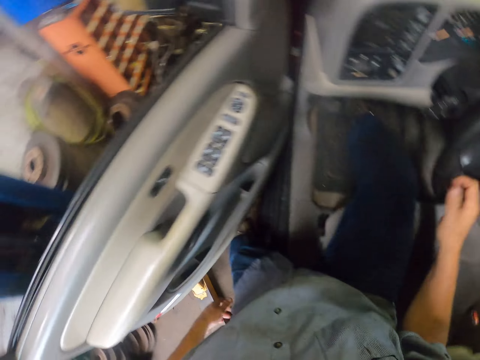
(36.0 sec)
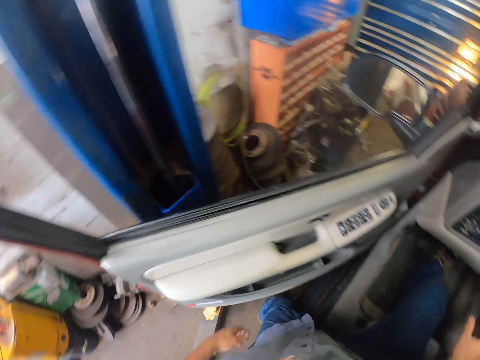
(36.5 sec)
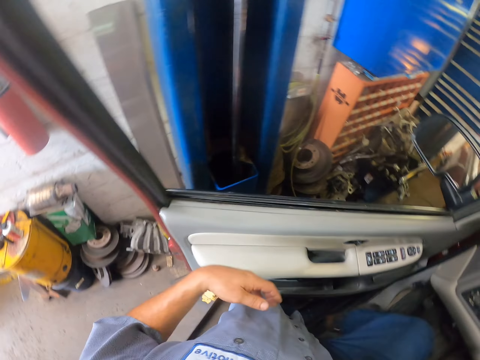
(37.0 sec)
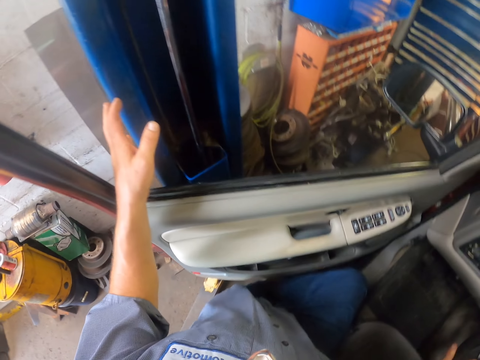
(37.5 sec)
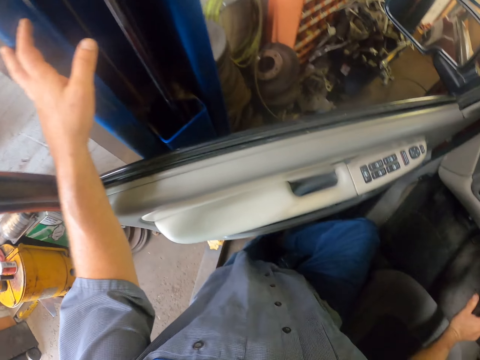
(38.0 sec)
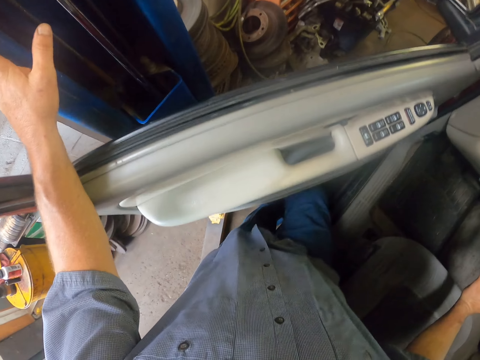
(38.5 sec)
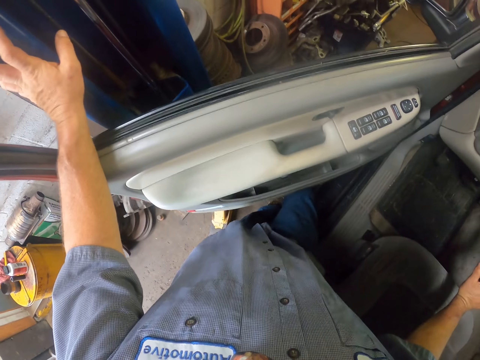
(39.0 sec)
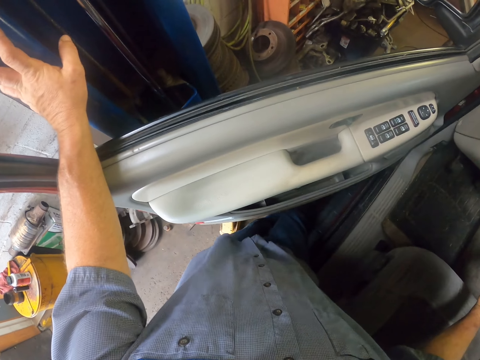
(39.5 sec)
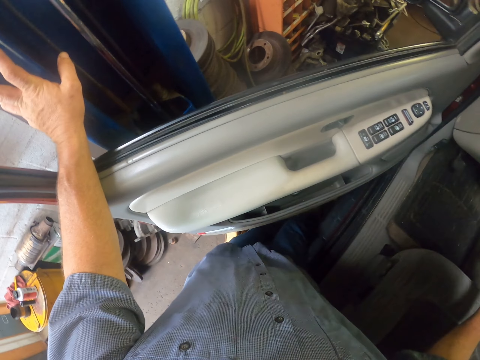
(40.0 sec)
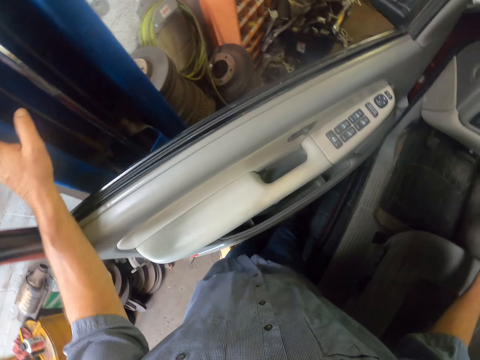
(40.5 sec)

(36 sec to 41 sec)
The camera wearer touches the steering wheel. They go out of the pick-up truck.

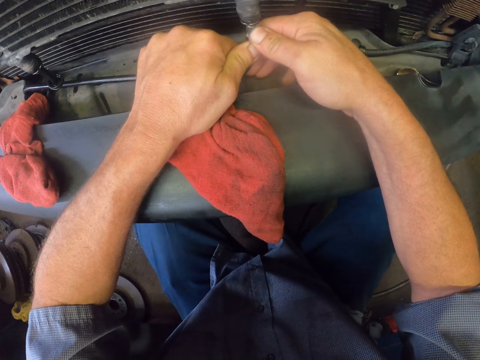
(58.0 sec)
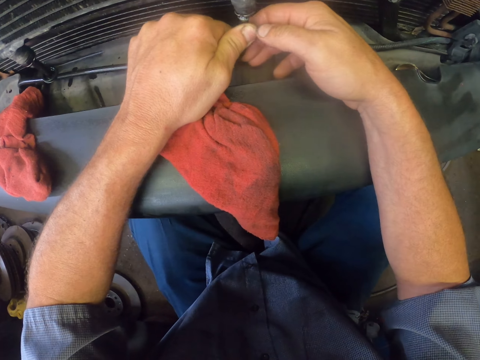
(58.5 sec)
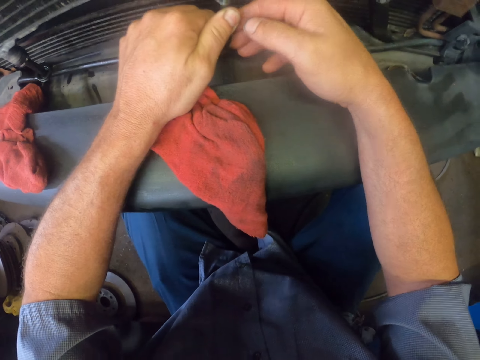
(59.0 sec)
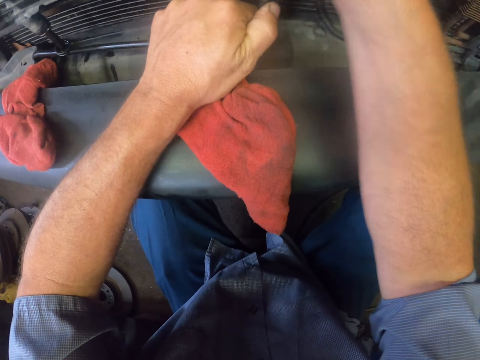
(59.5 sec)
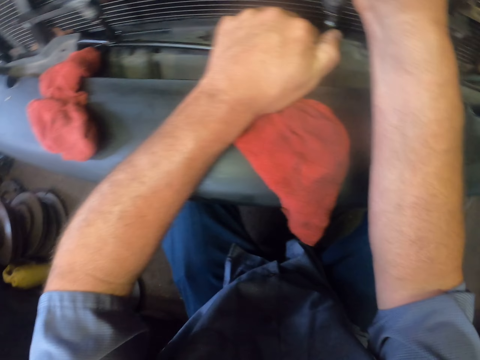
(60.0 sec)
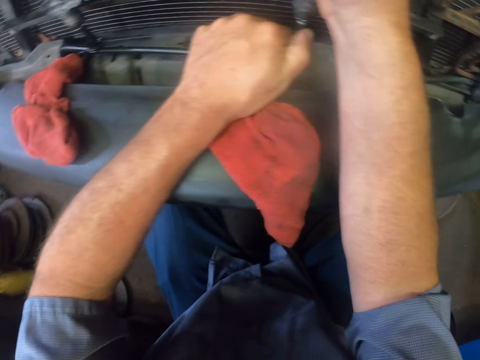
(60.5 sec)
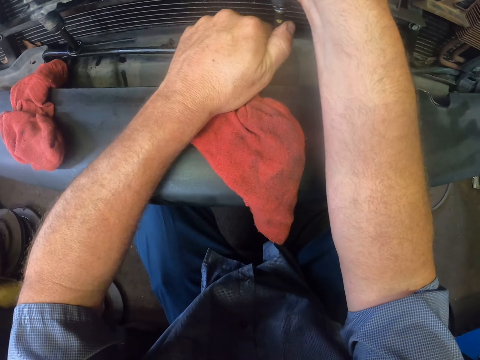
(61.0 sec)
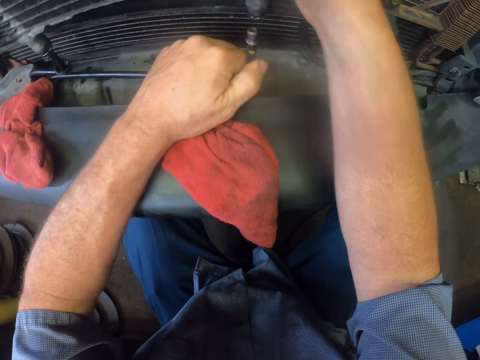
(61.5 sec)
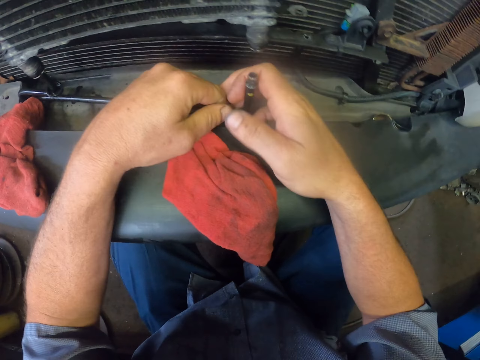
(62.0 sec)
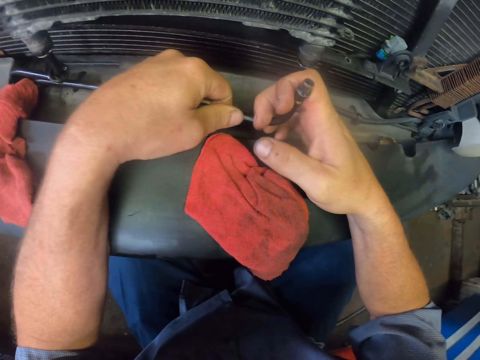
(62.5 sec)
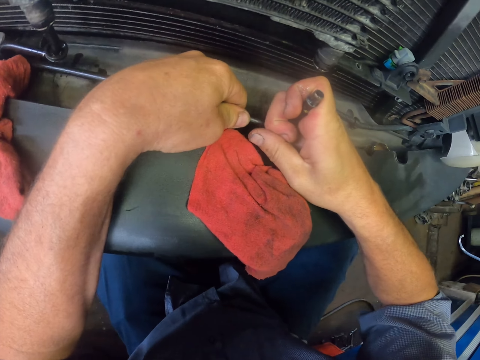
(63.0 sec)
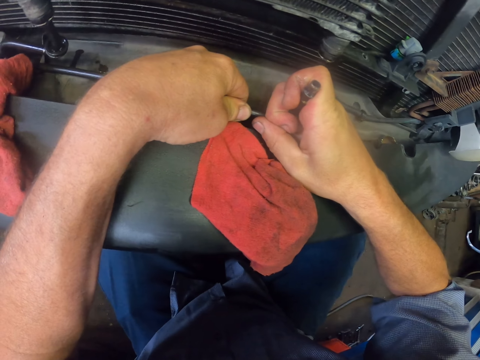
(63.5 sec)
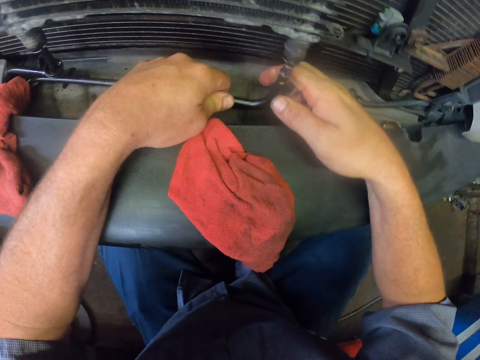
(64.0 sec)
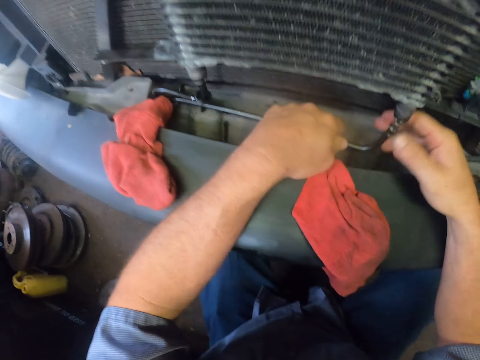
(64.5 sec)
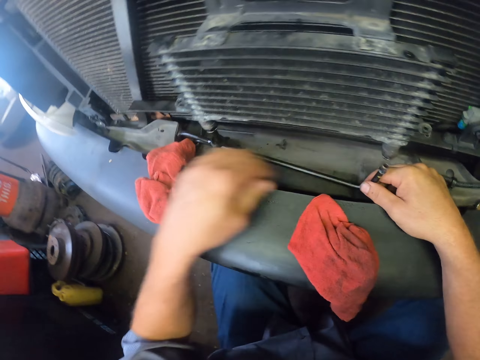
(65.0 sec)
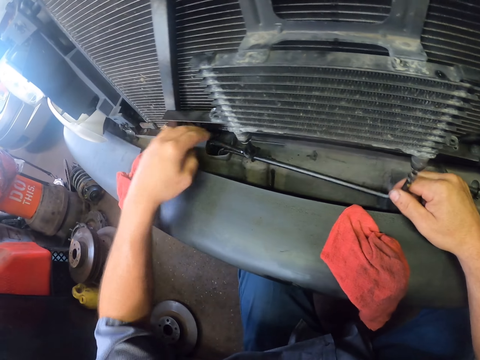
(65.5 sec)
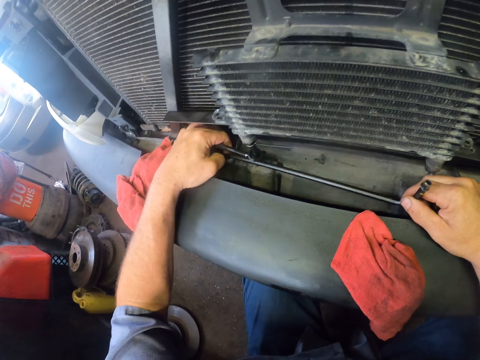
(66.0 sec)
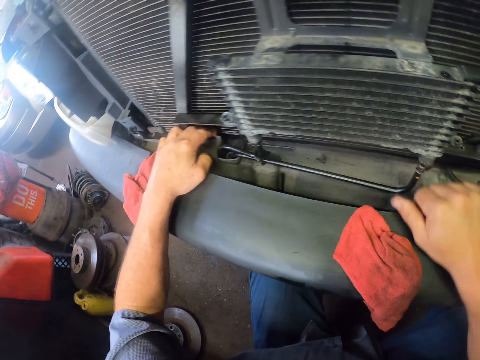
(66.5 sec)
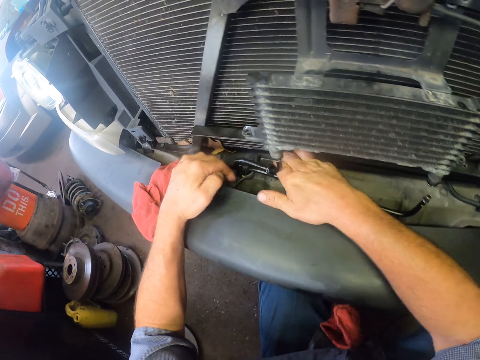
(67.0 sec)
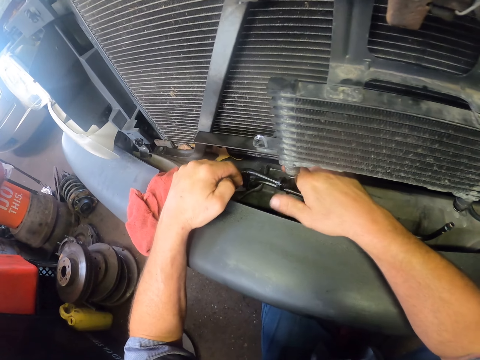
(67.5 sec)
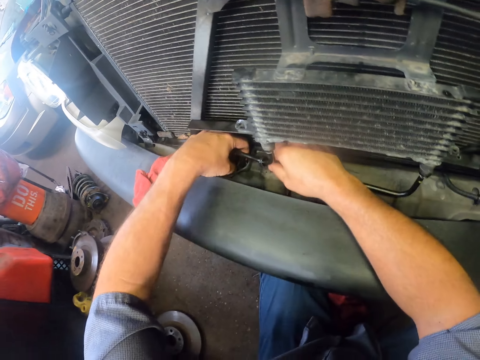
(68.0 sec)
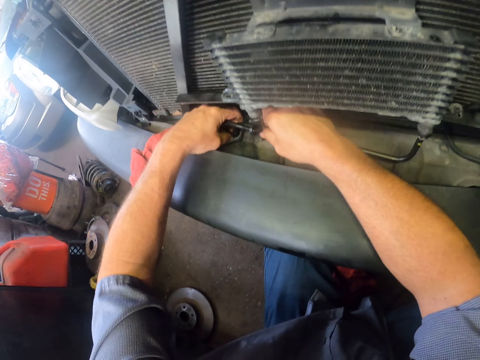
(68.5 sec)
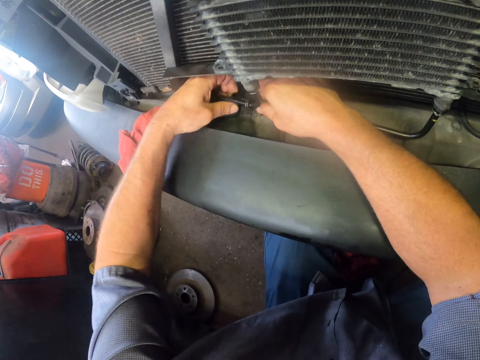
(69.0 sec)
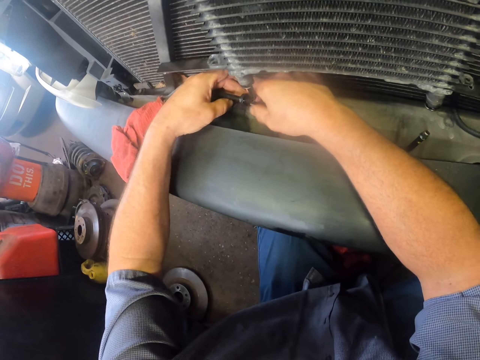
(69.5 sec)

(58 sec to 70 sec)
The camera wearer fixes a pickup truck radiator. They place a hand on the air filter. They stretch the metal. They pull the metal from the car hood.

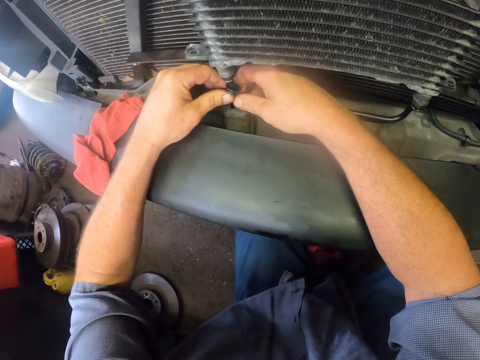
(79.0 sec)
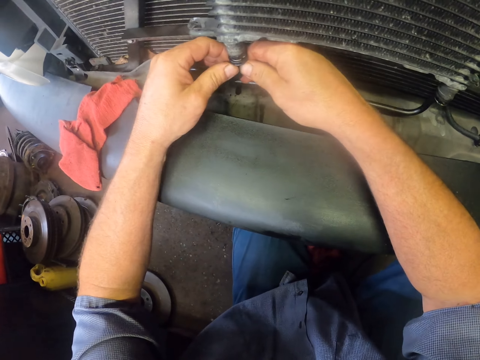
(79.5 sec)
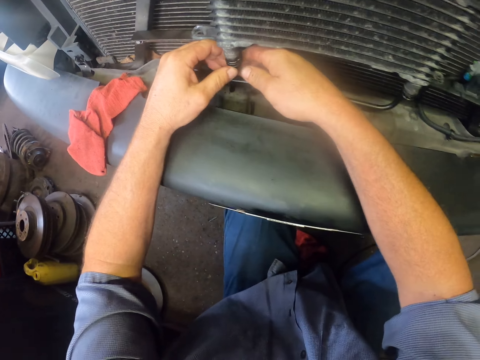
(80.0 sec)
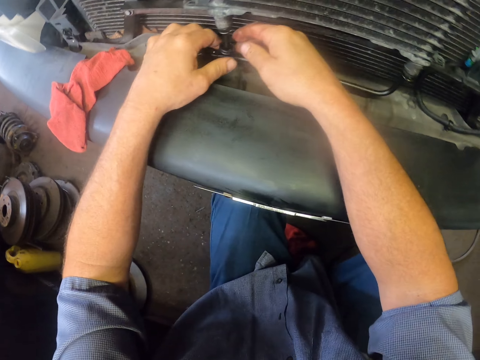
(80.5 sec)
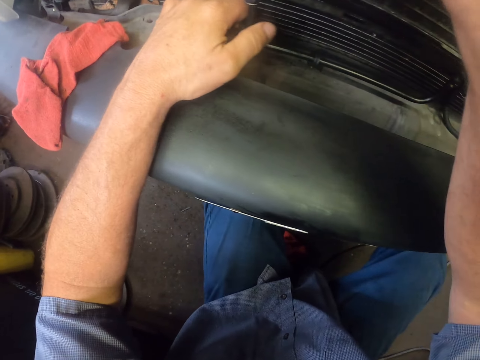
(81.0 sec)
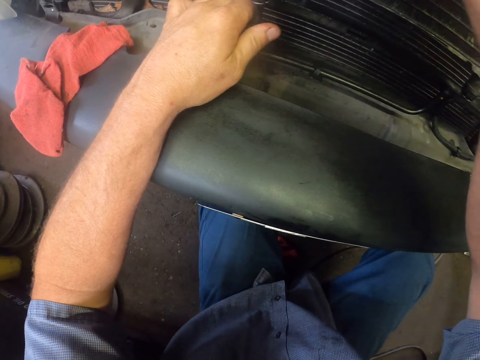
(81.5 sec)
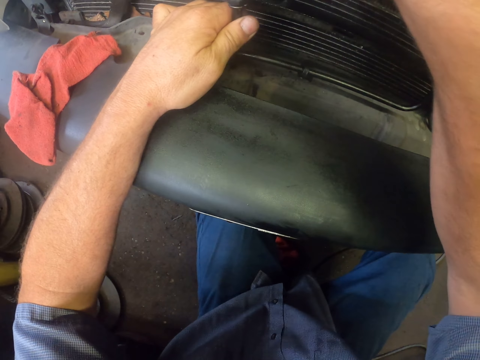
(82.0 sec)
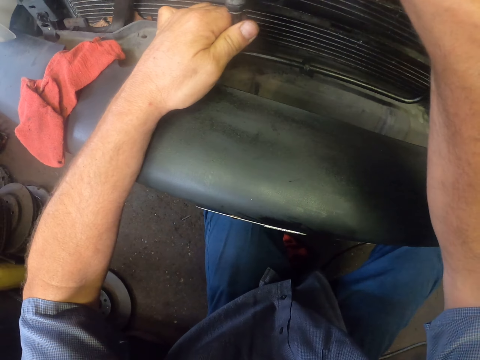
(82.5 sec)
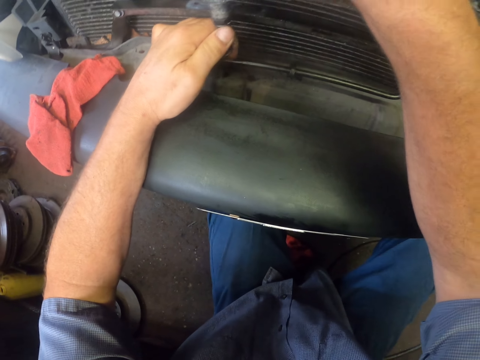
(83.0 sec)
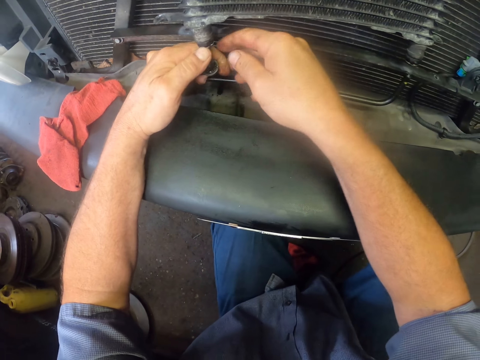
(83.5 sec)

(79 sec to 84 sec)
The camera wearer fixes a metal in the air filter. They place a hand on the air filter.

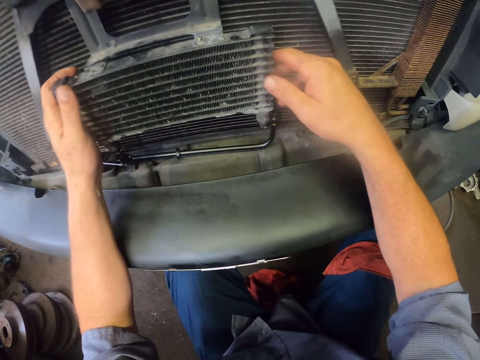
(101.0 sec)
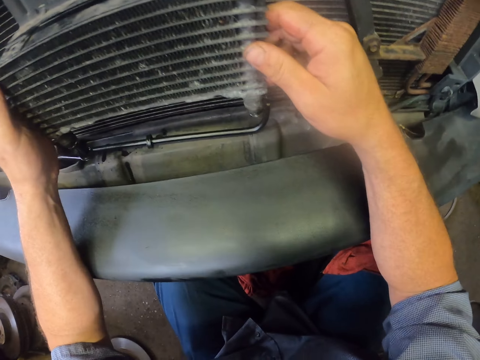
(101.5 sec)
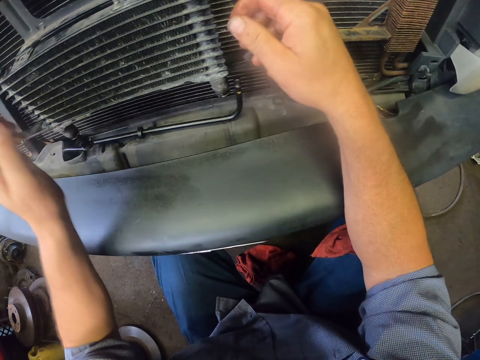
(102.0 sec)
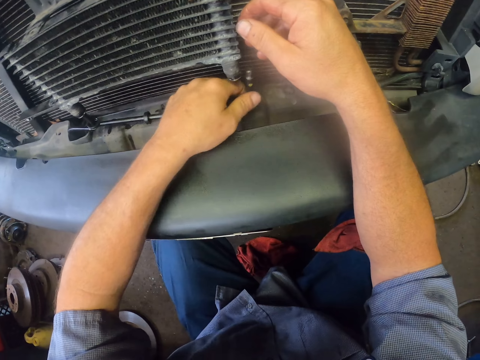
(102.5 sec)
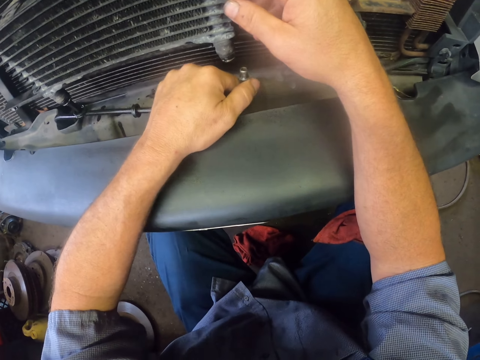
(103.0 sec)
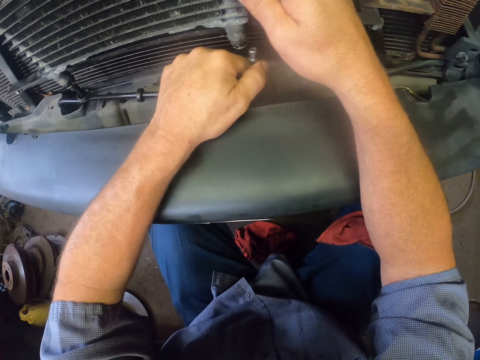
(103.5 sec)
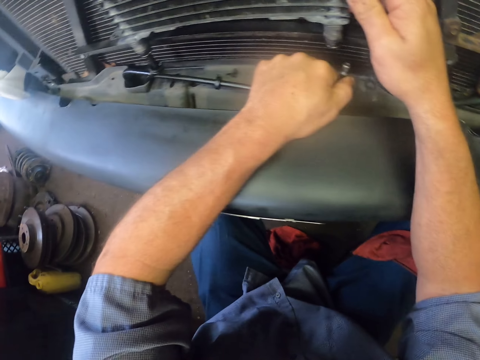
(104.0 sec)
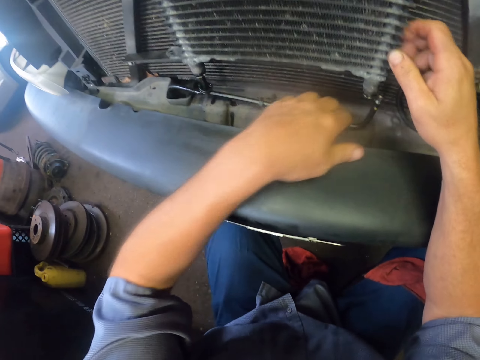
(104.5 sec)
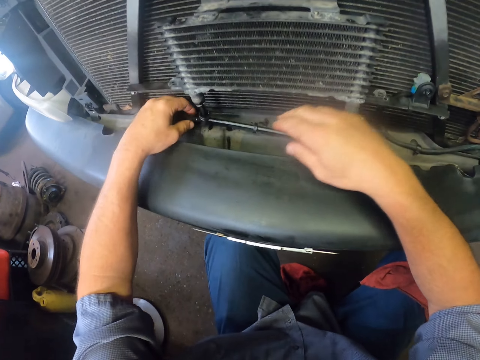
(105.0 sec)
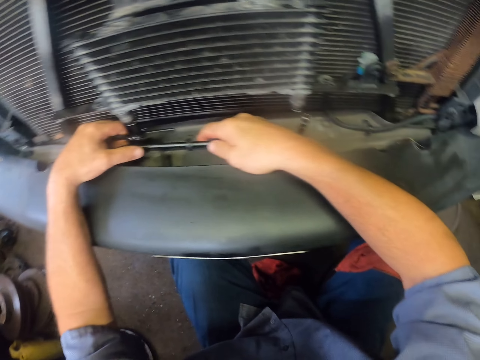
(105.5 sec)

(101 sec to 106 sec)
The camera wearer shakes the air filter. They fix a metal in the air filter.
